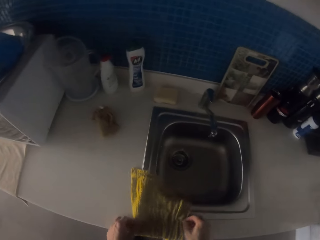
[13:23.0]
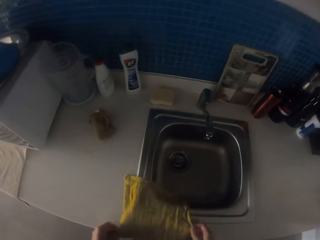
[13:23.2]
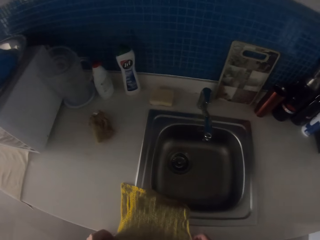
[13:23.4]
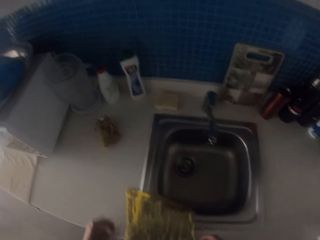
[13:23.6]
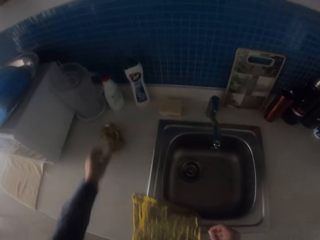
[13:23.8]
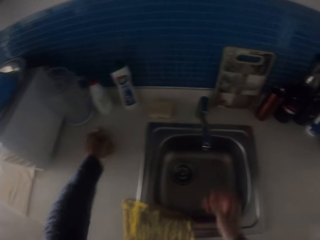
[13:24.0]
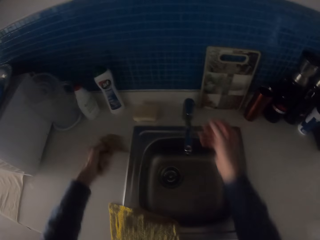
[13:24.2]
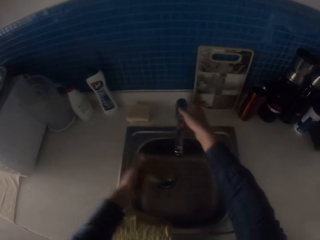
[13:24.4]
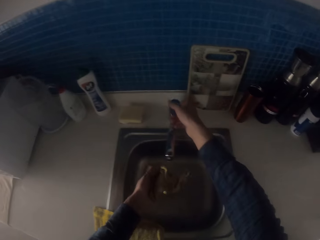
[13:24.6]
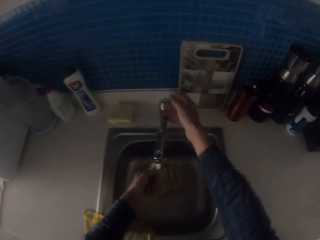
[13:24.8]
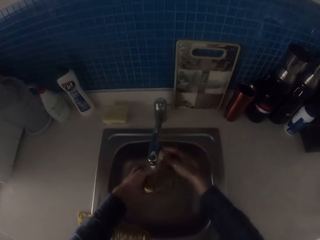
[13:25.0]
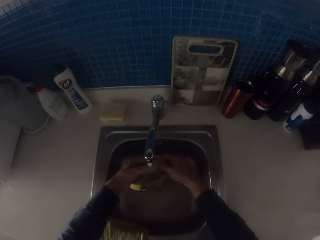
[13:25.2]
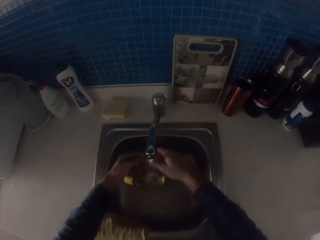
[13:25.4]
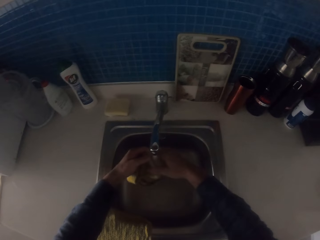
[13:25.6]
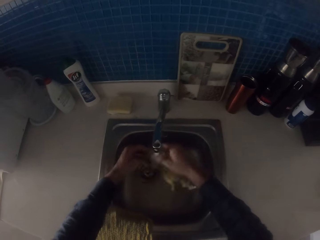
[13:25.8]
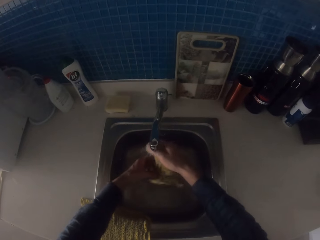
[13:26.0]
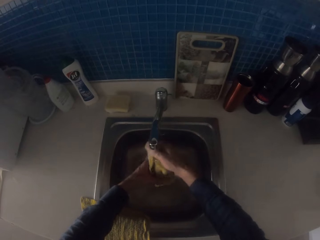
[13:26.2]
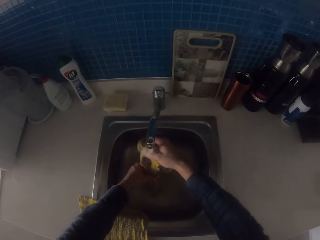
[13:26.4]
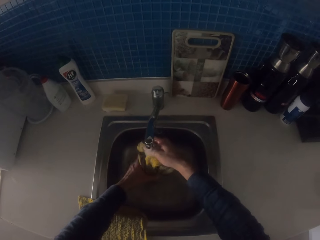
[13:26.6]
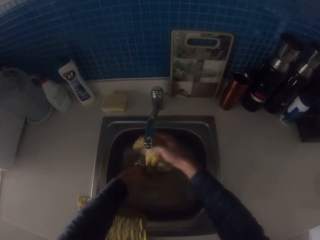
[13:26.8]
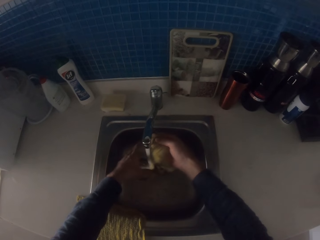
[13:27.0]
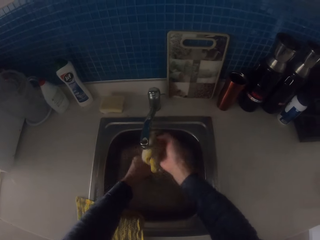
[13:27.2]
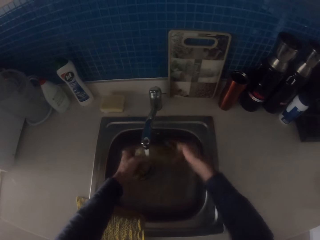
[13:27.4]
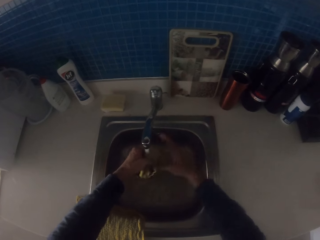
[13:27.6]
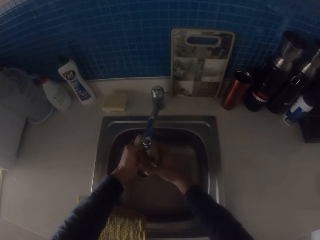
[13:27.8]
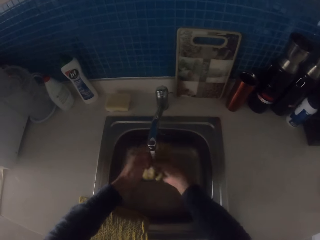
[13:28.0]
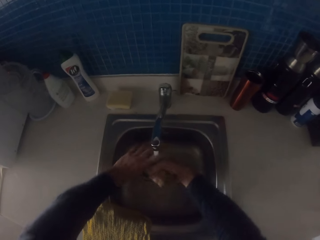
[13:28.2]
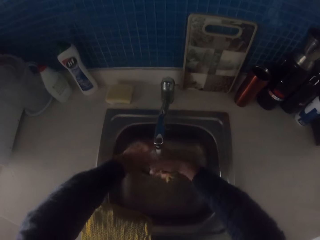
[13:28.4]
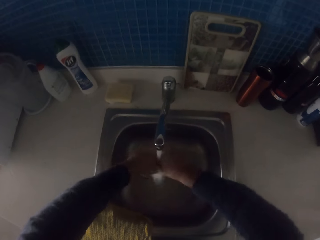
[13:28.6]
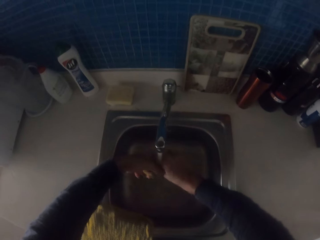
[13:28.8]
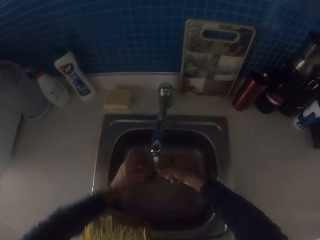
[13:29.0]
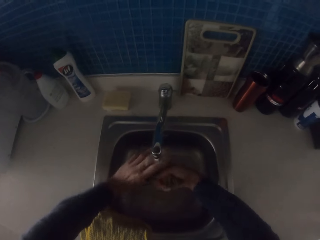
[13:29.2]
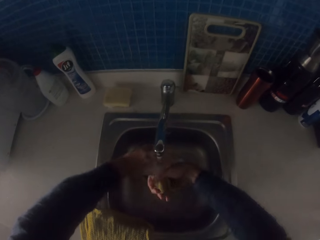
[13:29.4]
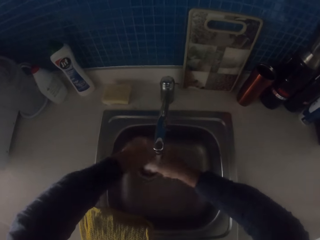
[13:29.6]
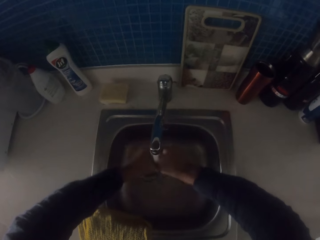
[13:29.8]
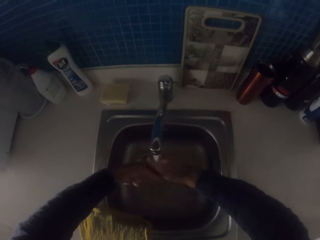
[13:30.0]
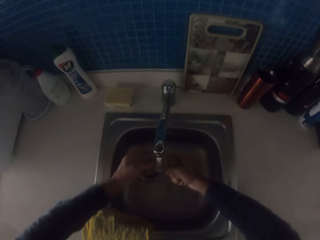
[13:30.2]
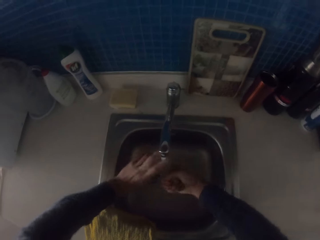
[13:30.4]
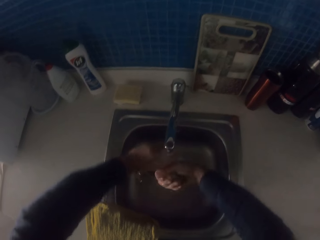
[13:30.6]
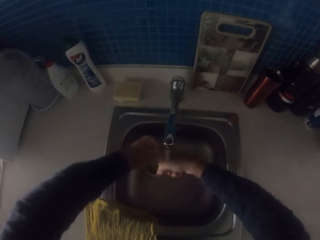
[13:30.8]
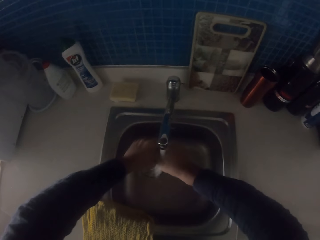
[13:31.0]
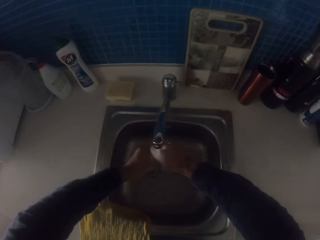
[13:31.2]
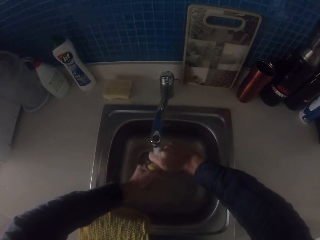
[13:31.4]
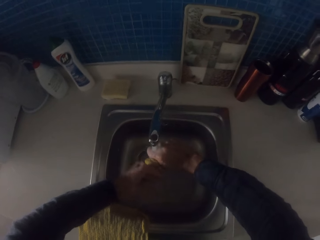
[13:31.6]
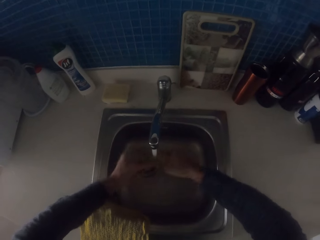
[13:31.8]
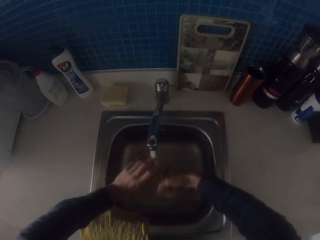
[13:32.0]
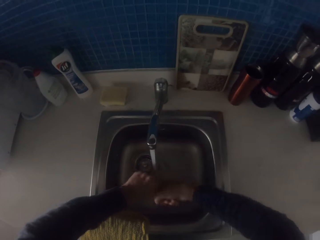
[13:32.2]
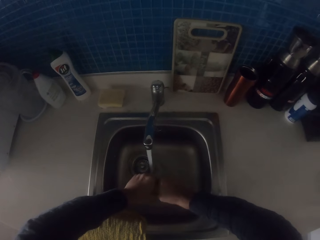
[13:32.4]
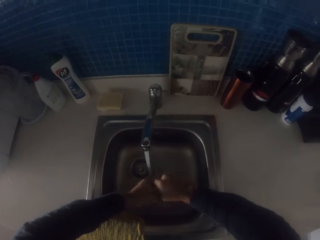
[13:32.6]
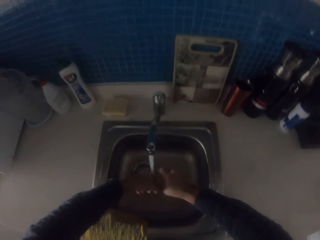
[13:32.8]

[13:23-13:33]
The camera wearer places the towel on the working table. They spread the kitchen towel on the sink table. They pick up the kitchen towel. They turn on the tap. They wash the kitchen towel with running water. They squeeze the kitchen towel.

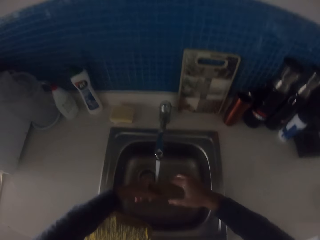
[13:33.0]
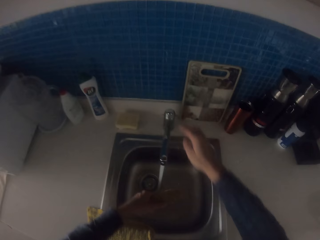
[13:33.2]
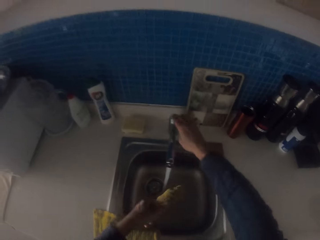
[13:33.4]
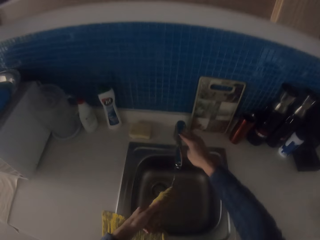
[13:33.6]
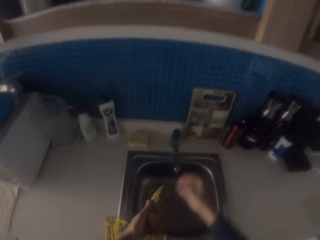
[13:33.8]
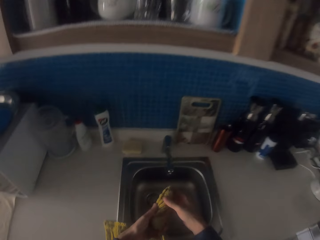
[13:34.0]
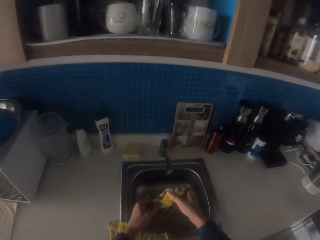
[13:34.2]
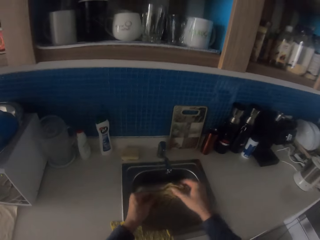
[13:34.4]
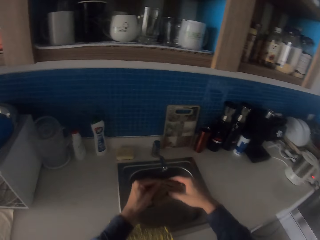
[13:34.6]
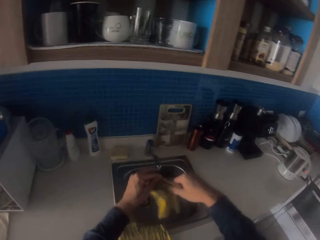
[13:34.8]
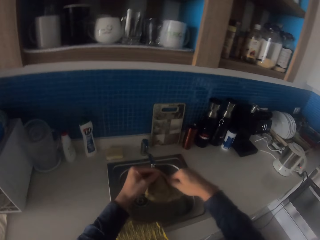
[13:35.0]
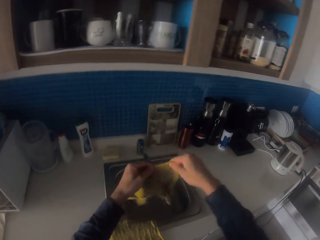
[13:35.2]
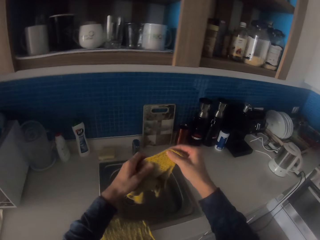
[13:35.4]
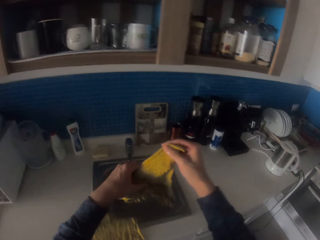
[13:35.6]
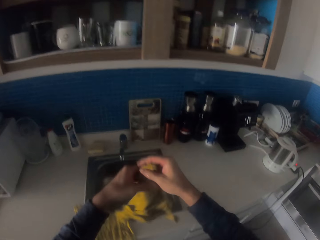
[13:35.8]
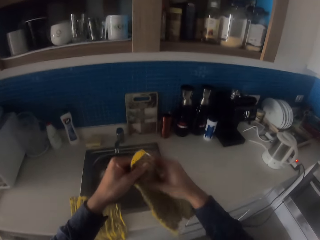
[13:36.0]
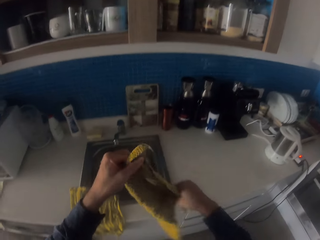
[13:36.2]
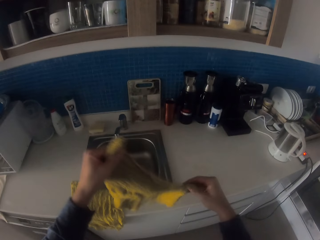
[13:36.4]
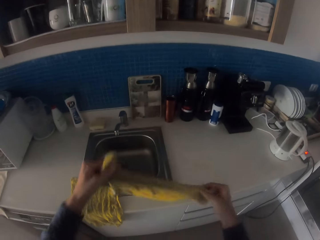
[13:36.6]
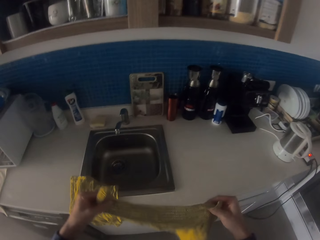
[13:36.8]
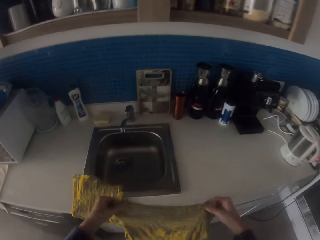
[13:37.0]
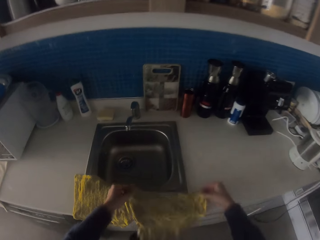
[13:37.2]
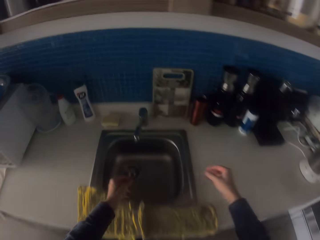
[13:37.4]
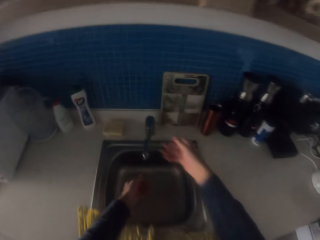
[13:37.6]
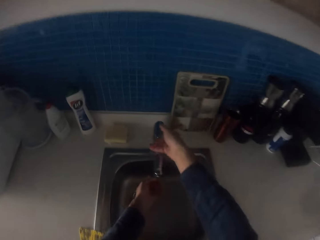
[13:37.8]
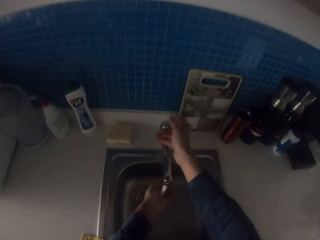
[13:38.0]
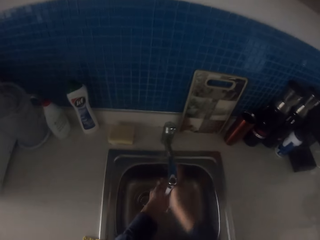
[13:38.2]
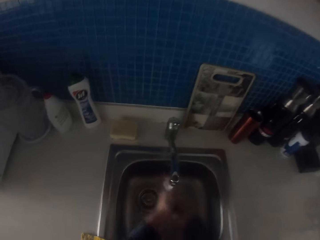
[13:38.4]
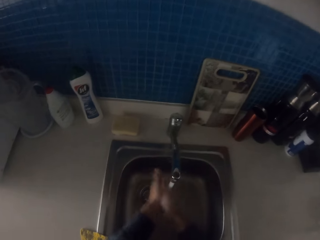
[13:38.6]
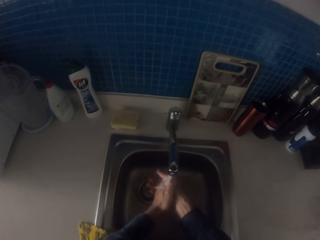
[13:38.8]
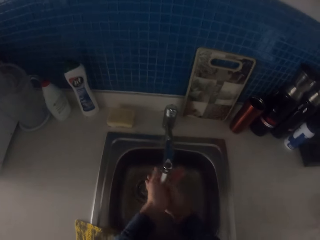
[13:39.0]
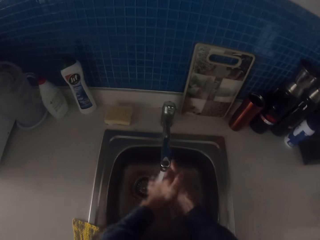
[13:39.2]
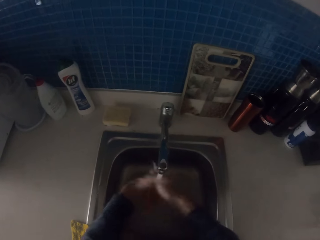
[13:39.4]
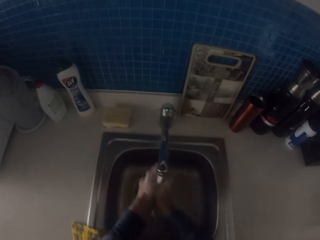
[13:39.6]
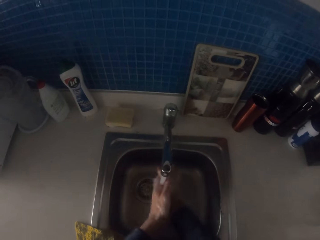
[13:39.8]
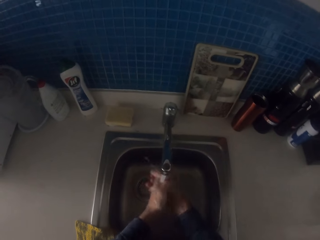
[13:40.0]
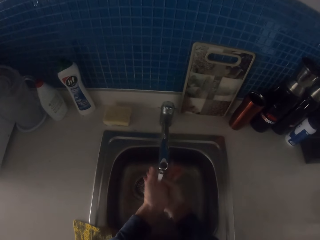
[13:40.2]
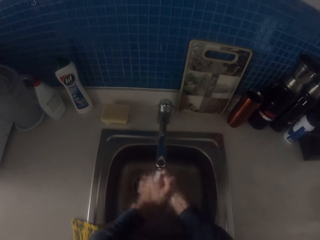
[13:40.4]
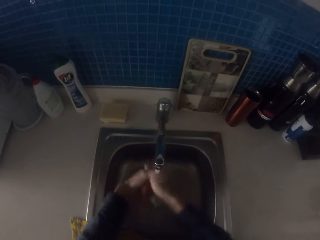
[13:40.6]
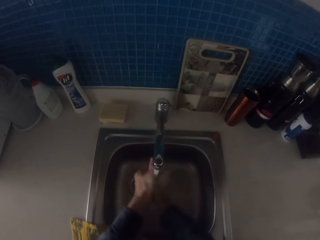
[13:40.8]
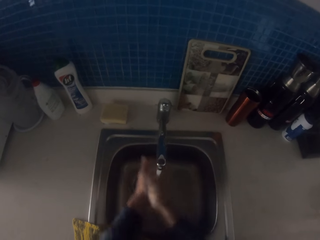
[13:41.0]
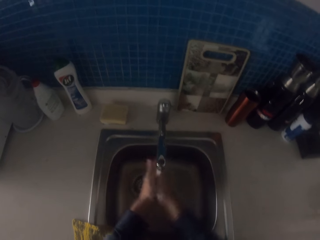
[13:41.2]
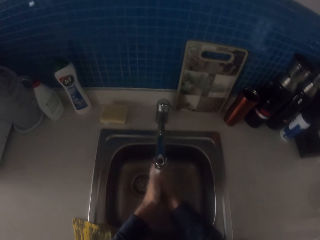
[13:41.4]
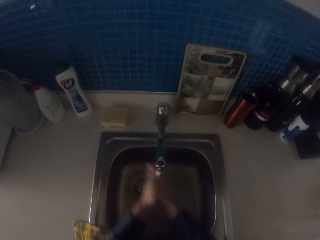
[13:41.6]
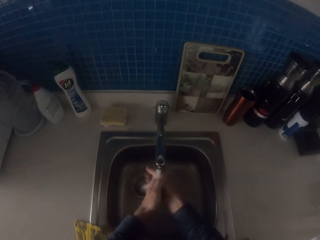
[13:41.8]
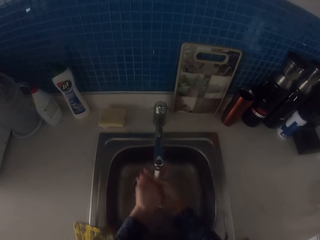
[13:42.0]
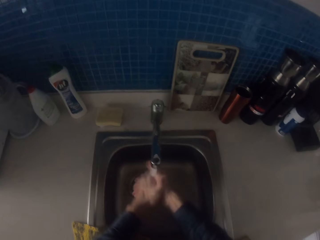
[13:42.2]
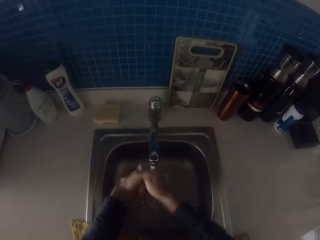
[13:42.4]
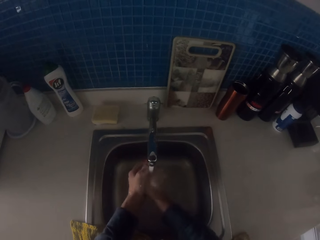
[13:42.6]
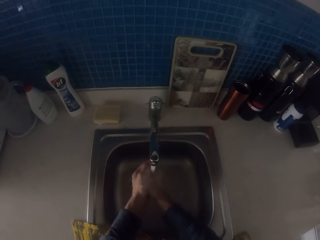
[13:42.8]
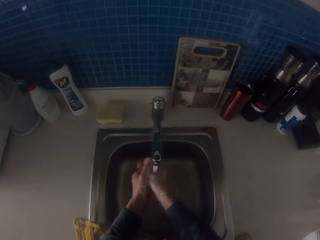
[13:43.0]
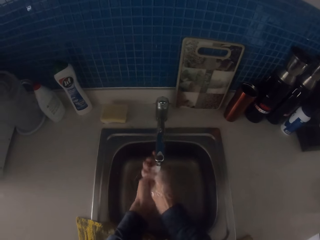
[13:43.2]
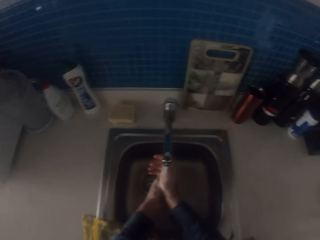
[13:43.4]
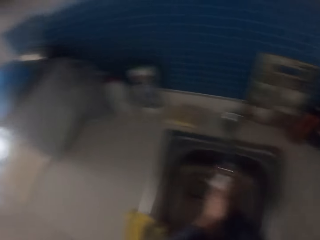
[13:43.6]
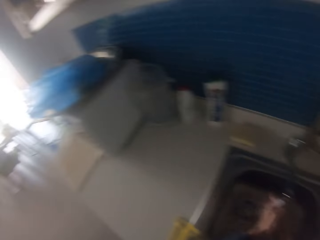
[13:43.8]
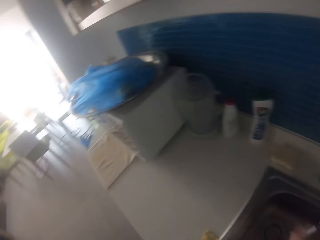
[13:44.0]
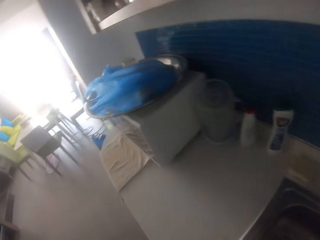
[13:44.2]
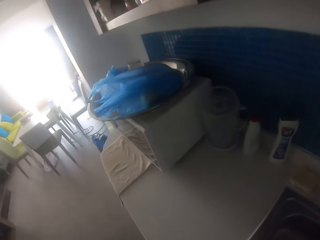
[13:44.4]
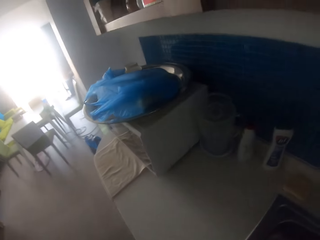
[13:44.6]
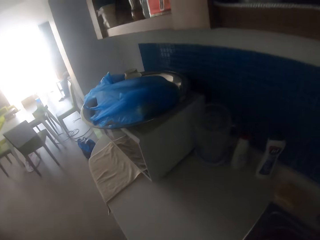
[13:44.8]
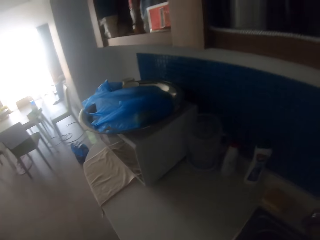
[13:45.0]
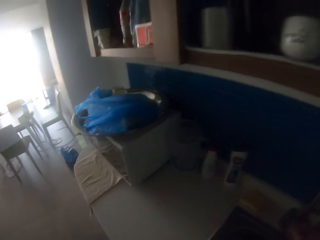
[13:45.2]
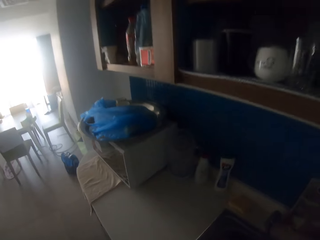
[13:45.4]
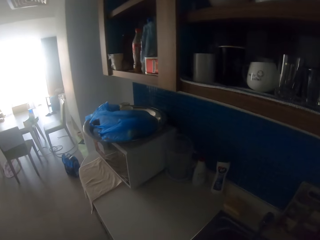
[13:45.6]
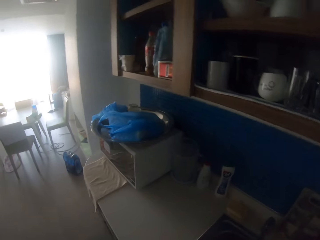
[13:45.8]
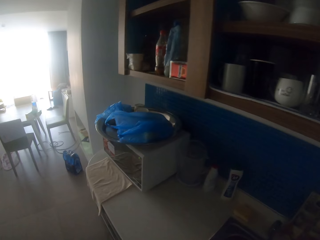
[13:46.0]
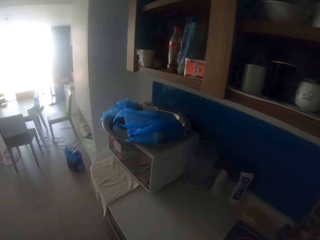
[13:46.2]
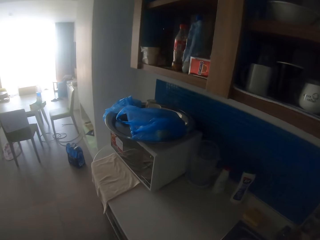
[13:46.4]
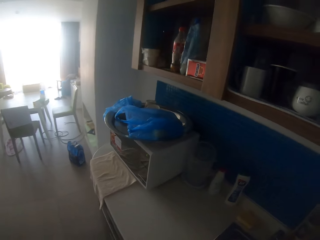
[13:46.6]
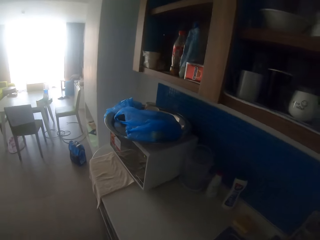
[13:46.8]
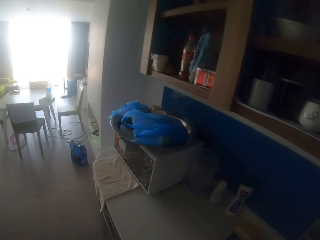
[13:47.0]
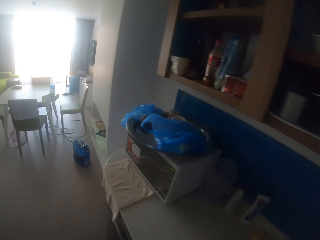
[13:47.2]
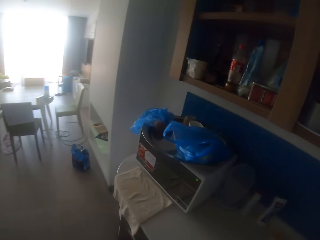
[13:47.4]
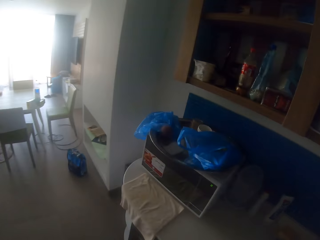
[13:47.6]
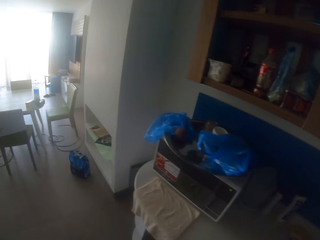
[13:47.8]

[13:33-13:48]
The camera wearer turns off the tap. He unfolds the kitchen towel. He places the towel on the table. He spreads the kitchen towel on the sink table. He turns on the tap. He washes his hands with running water from the tap. He looks around the kitchen. He closes the tap.
